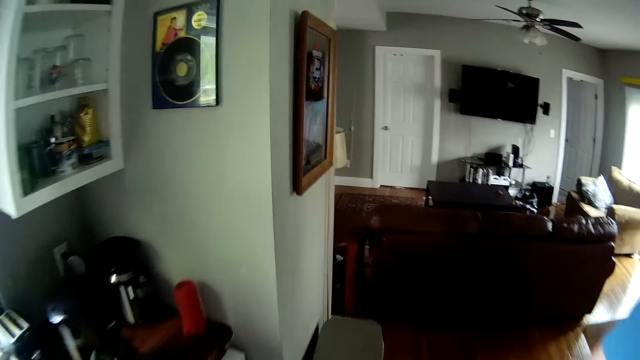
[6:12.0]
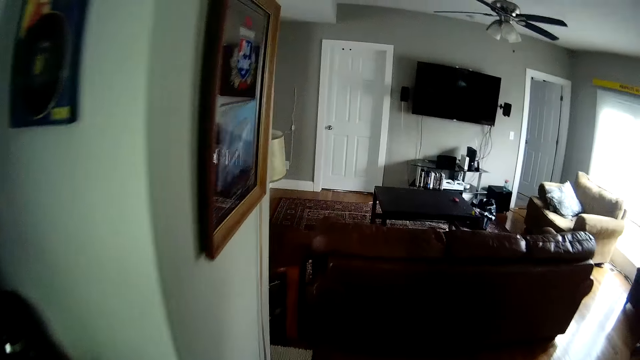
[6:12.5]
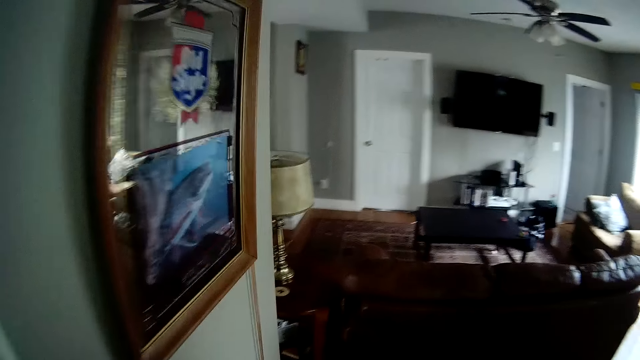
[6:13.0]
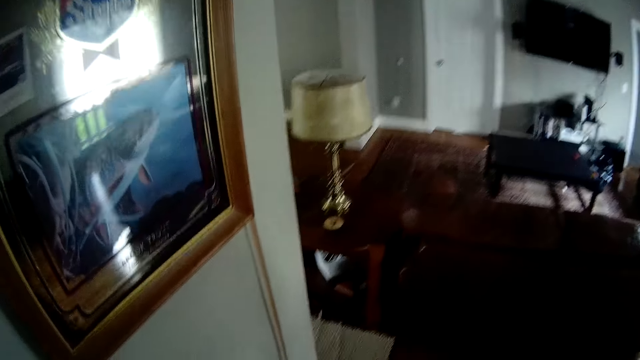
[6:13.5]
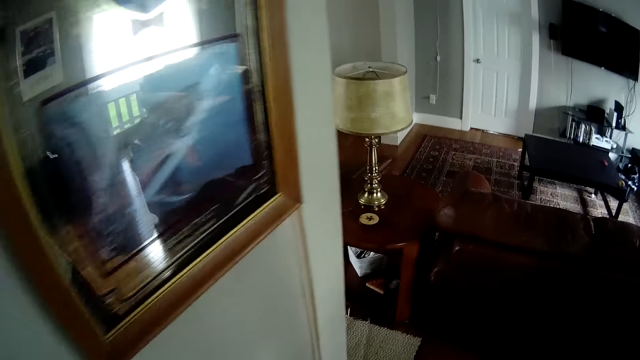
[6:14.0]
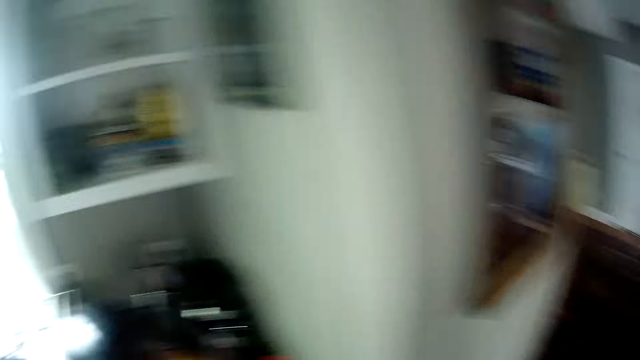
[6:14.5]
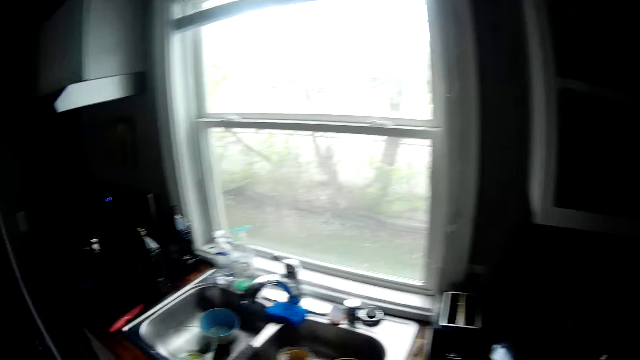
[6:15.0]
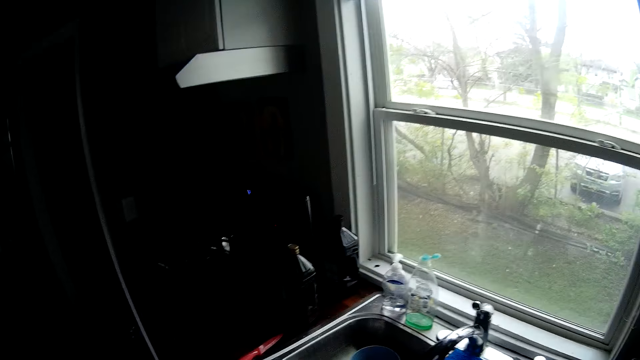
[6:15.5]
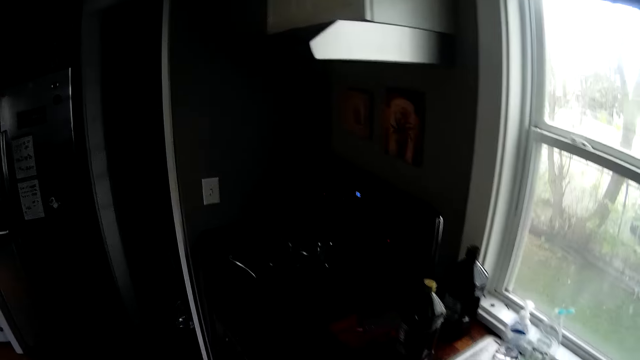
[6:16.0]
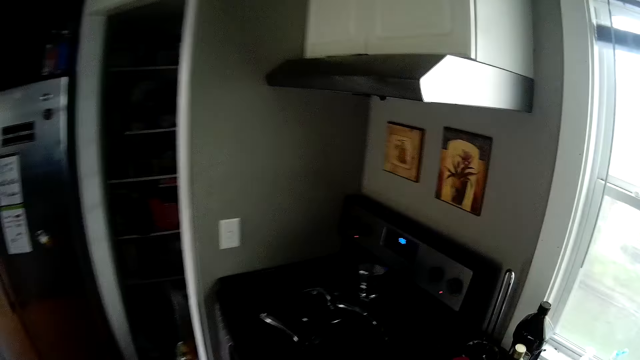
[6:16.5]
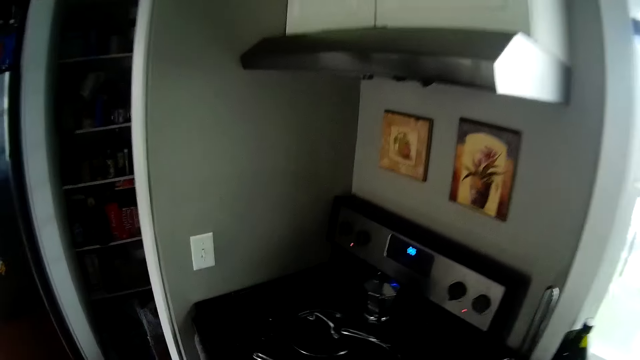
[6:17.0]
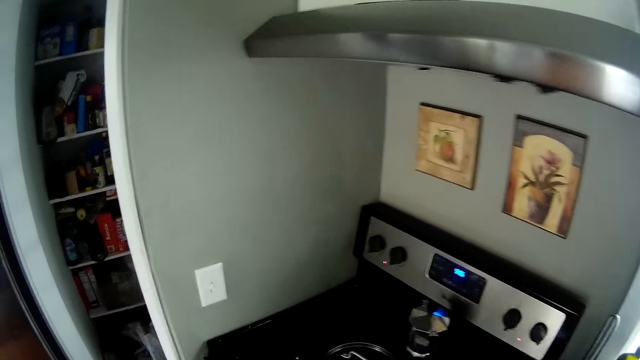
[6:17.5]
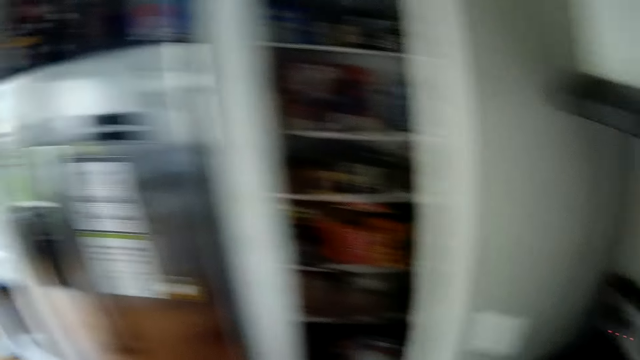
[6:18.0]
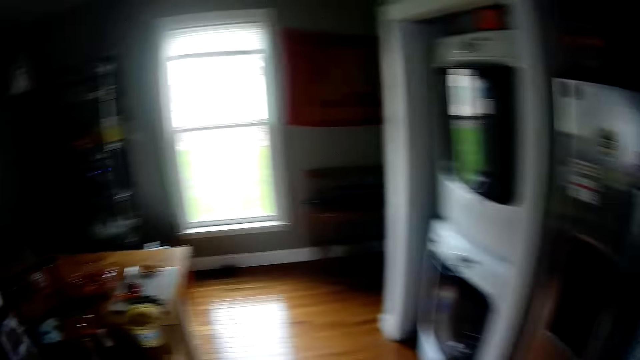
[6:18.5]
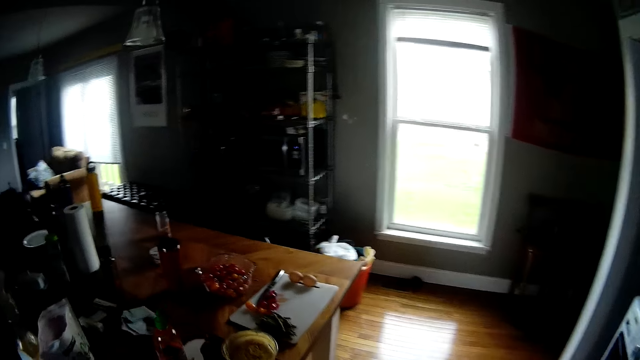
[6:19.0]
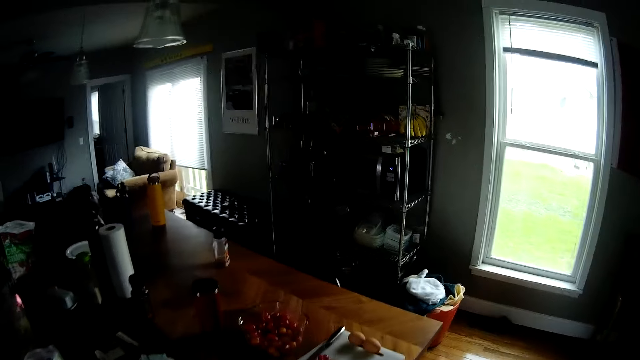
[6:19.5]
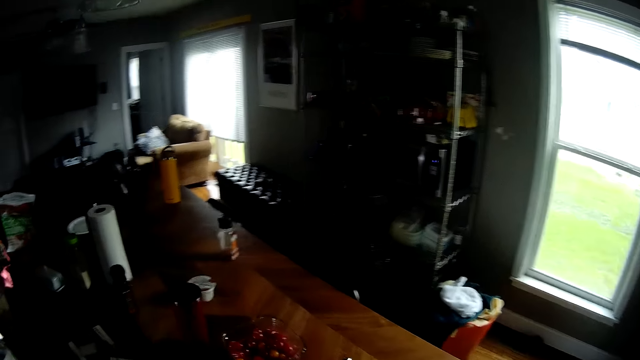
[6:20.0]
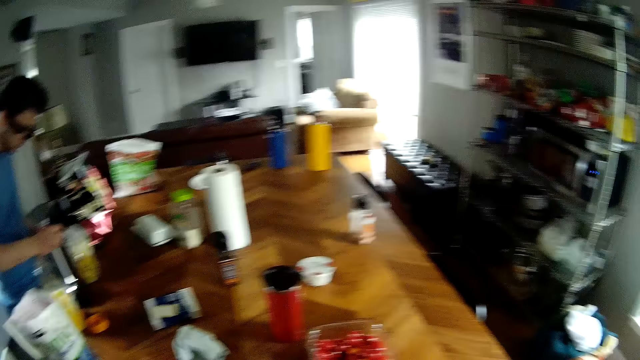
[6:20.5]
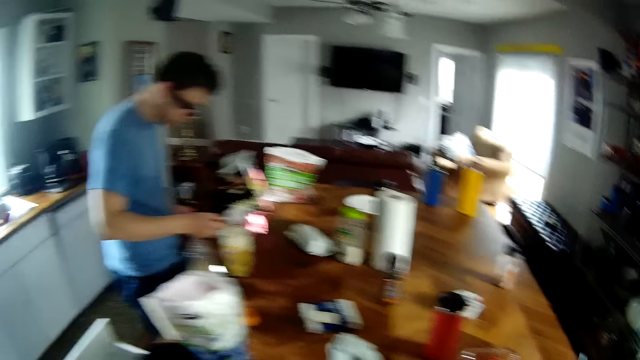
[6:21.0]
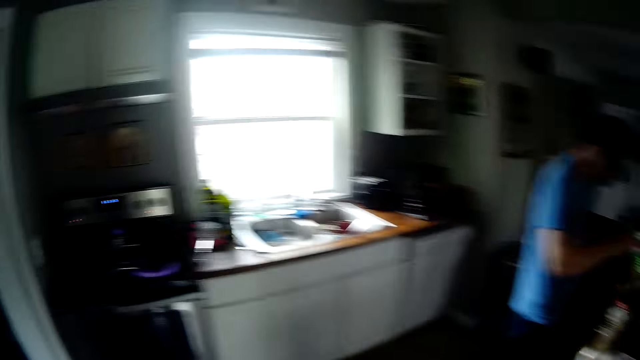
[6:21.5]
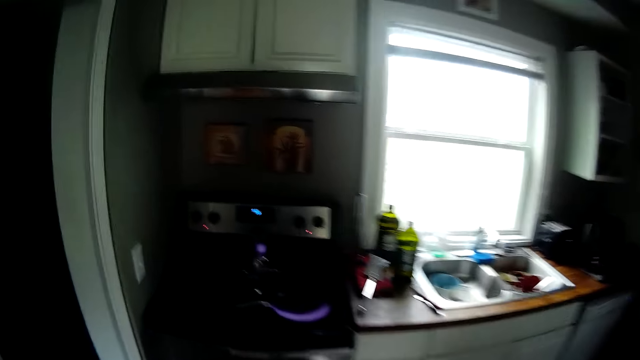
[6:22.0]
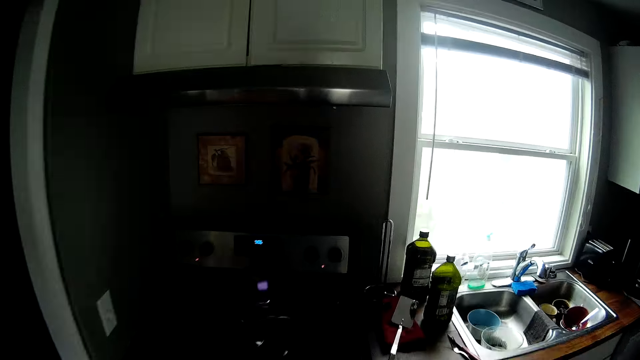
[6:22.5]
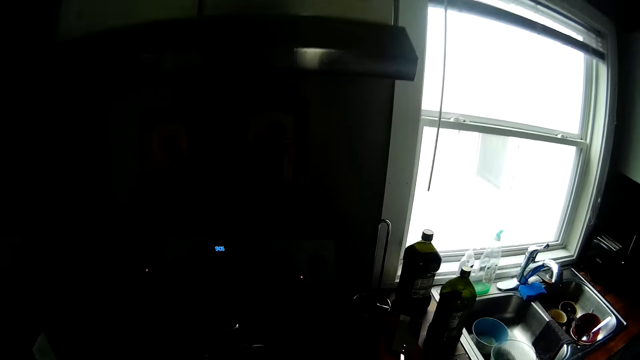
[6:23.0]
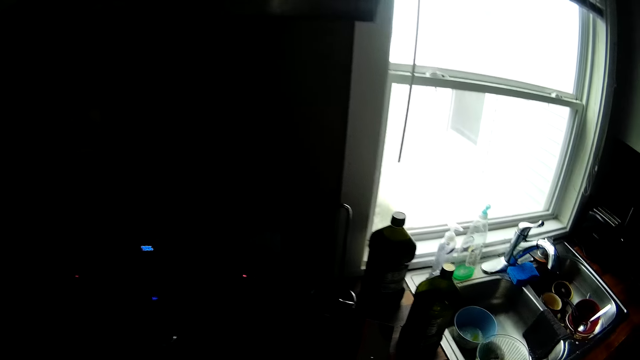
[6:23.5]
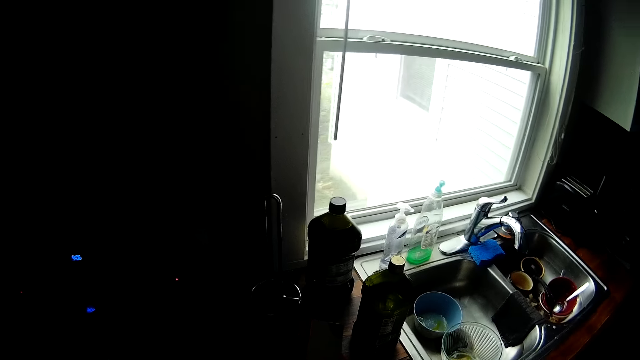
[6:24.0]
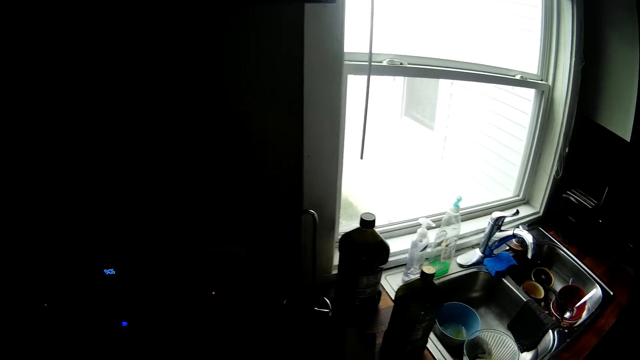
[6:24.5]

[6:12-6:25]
The man pours the whey from the scooper into the blender cup on the table with his right hand.

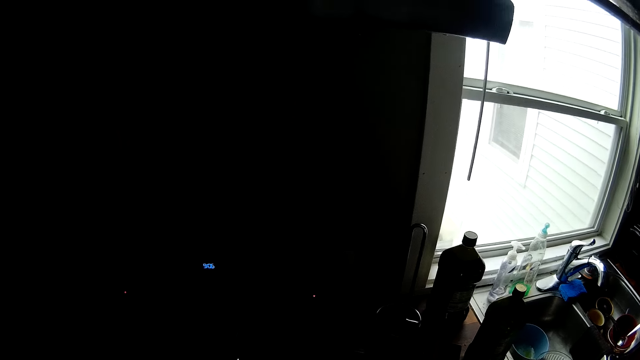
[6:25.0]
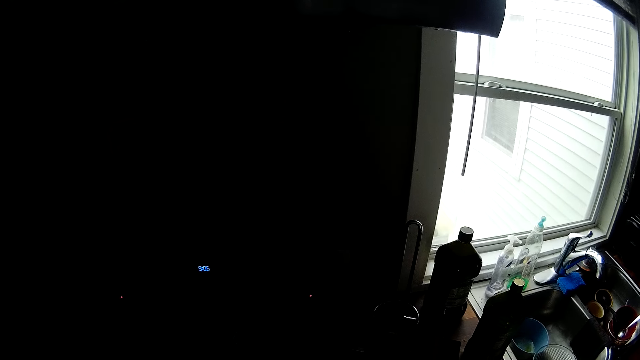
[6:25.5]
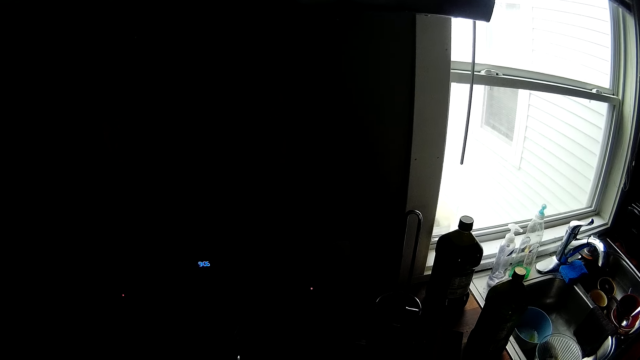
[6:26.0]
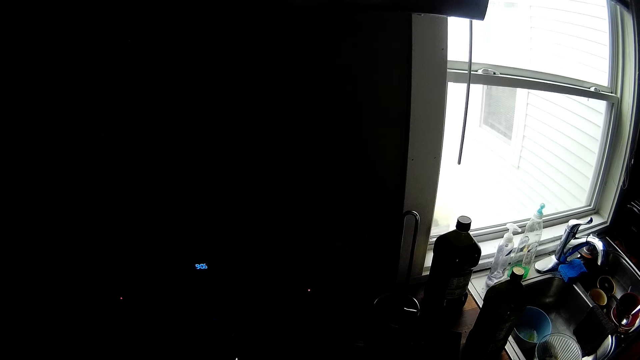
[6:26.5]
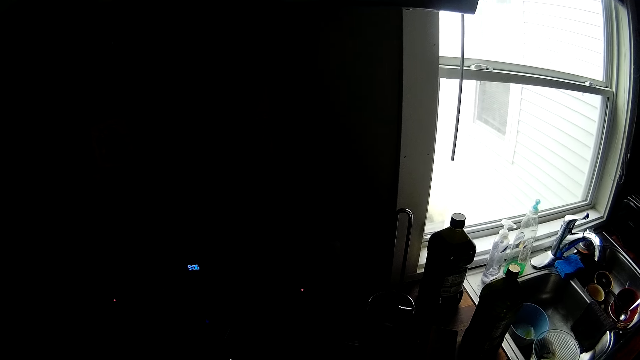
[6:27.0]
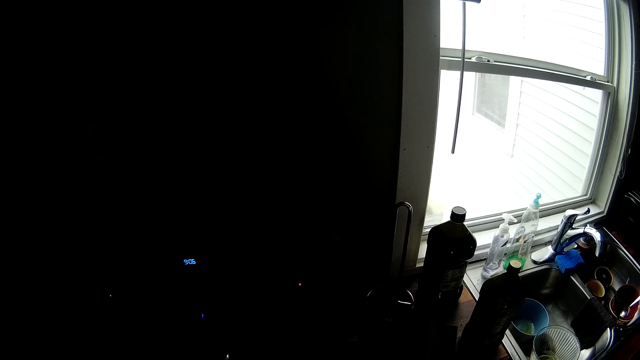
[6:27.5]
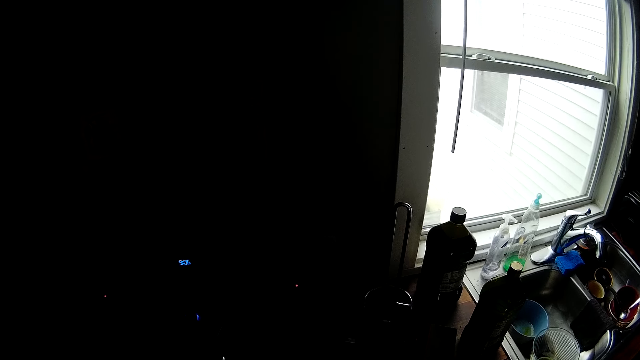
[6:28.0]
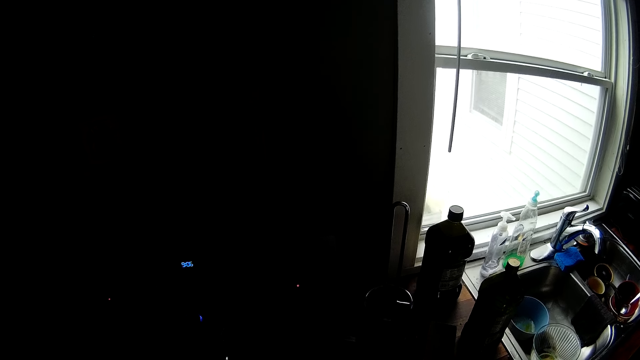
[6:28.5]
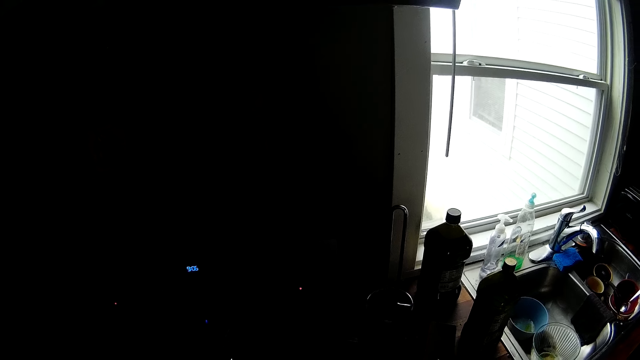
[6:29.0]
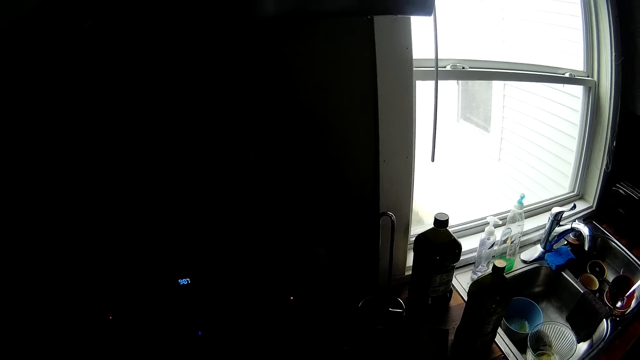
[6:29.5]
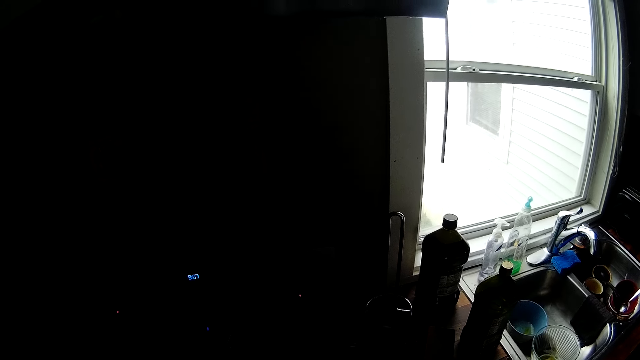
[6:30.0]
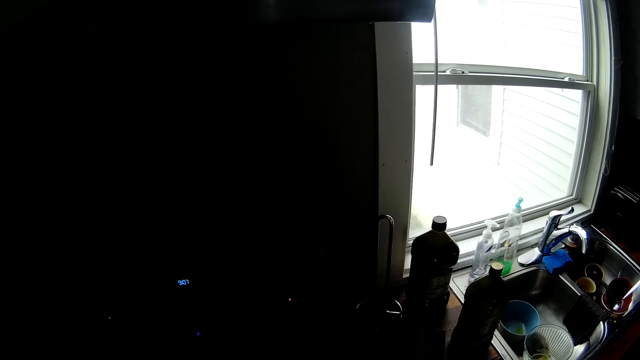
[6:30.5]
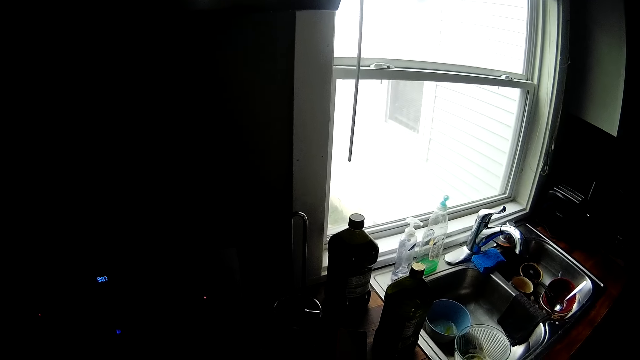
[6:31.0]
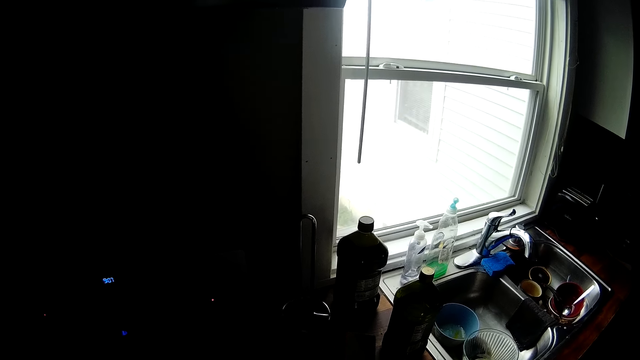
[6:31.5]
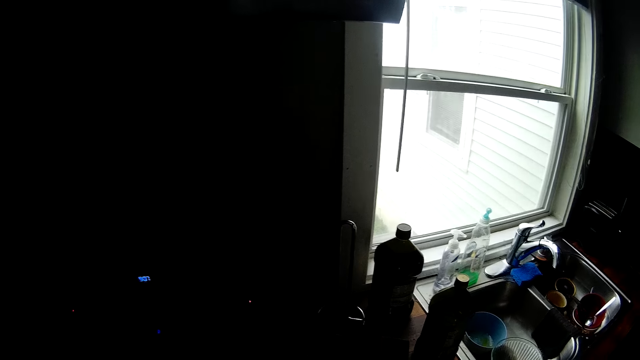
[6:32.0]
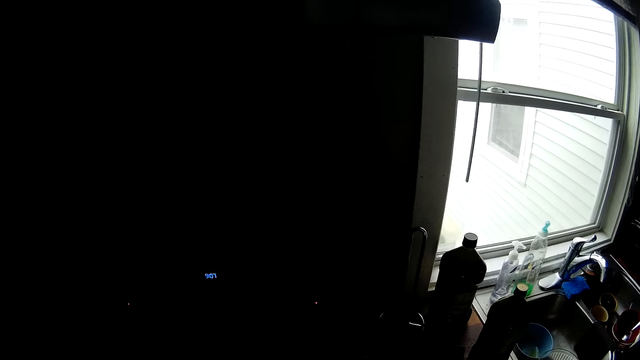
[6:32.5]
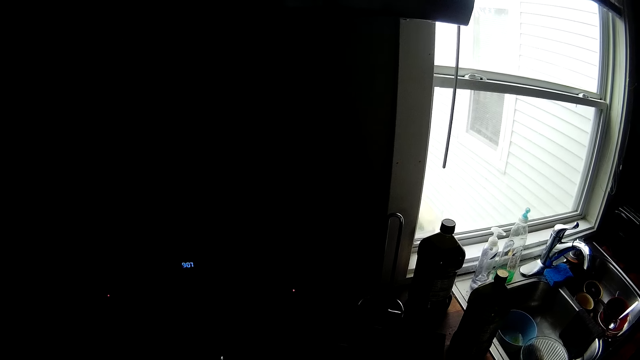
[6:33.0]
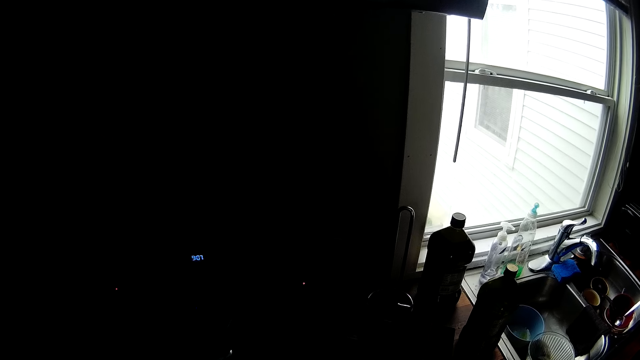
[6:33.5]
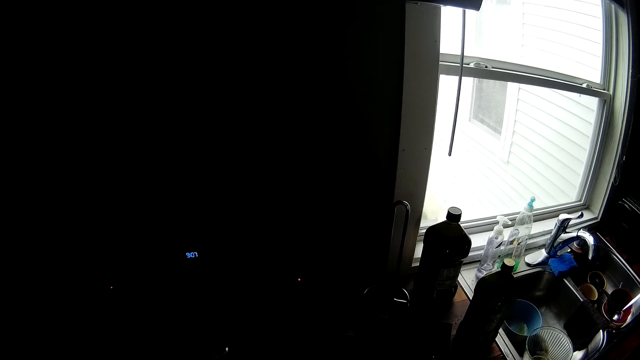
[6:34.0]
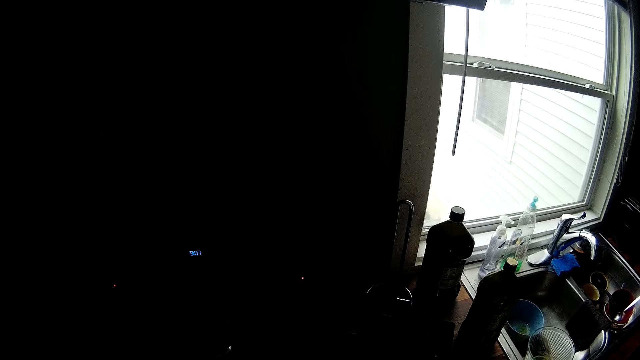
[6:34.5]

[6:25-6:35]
The camera wearer cooks on a gas cooker.
